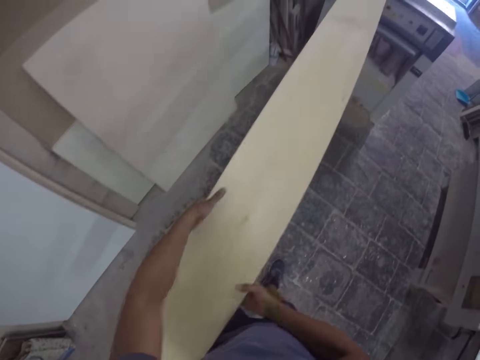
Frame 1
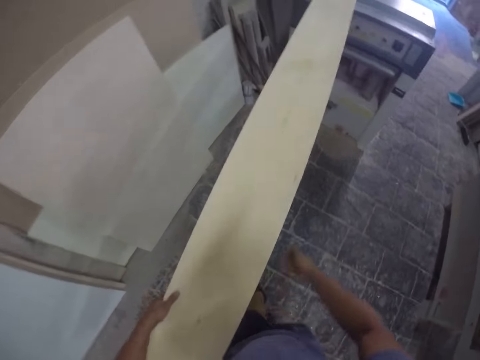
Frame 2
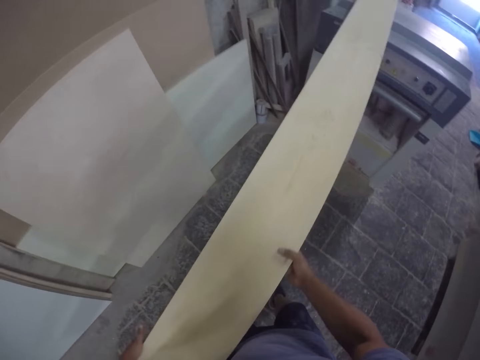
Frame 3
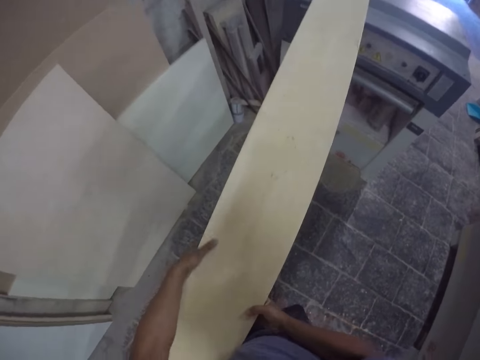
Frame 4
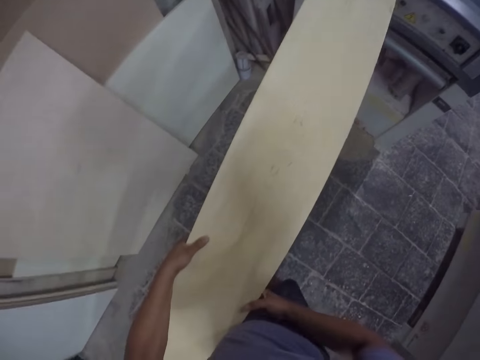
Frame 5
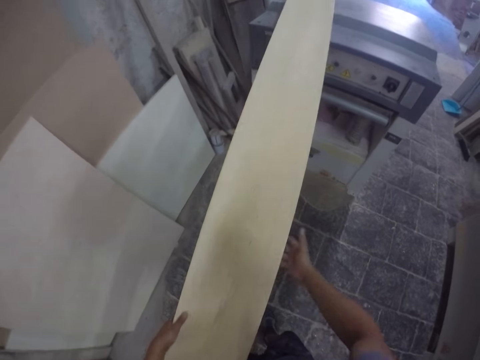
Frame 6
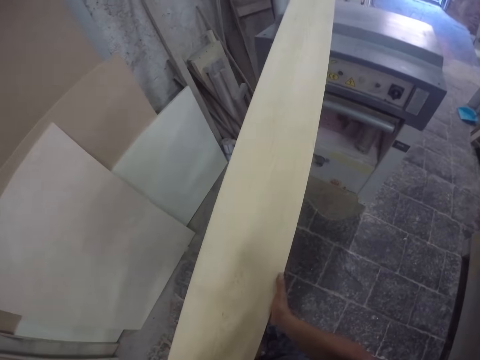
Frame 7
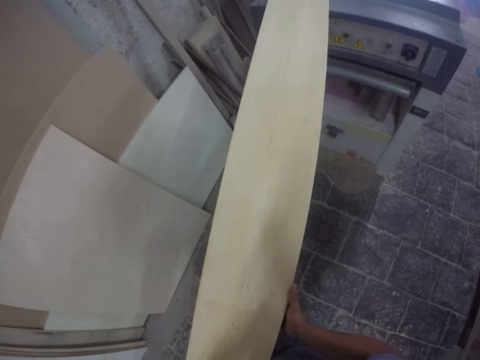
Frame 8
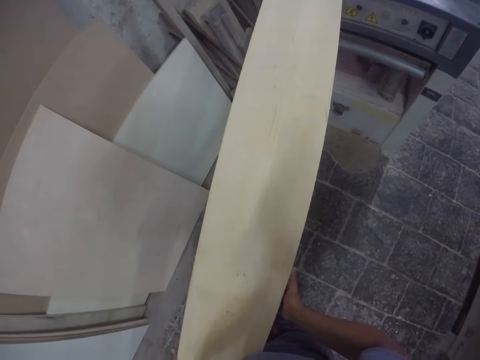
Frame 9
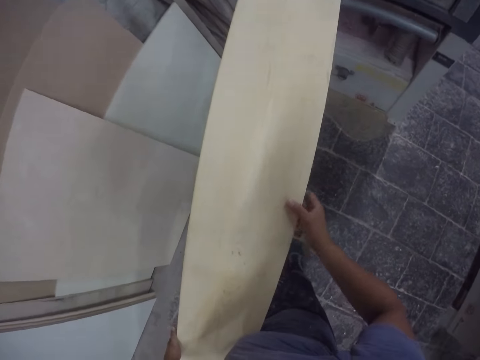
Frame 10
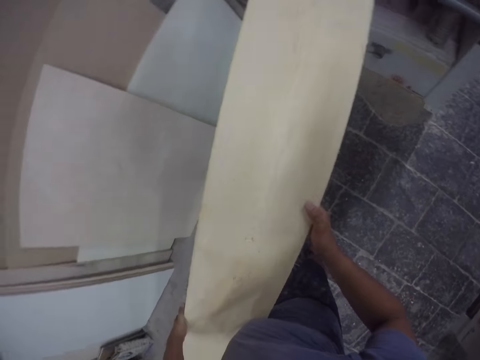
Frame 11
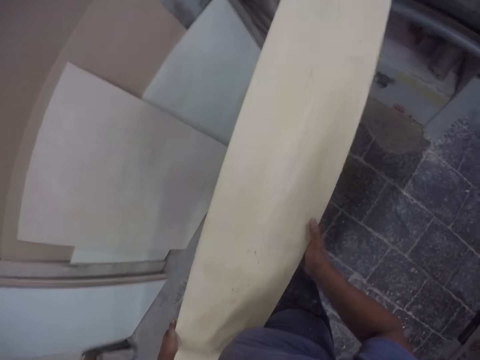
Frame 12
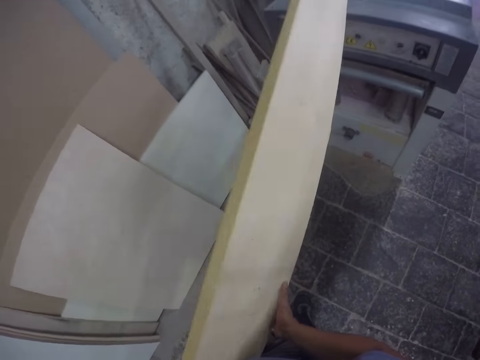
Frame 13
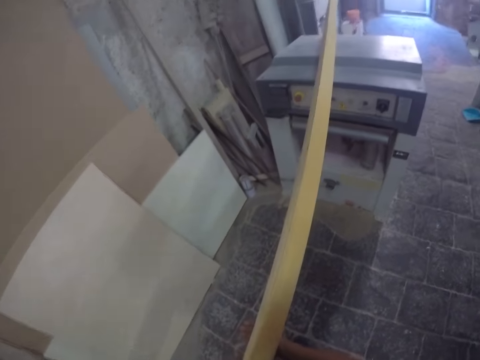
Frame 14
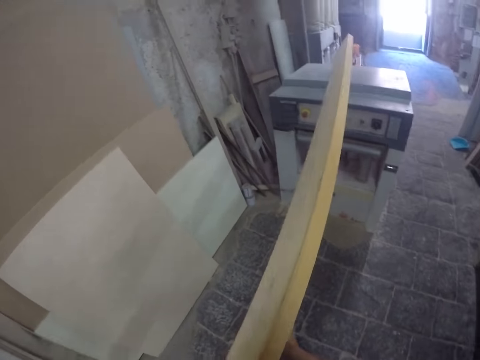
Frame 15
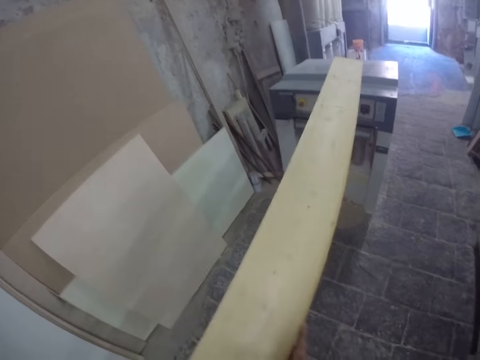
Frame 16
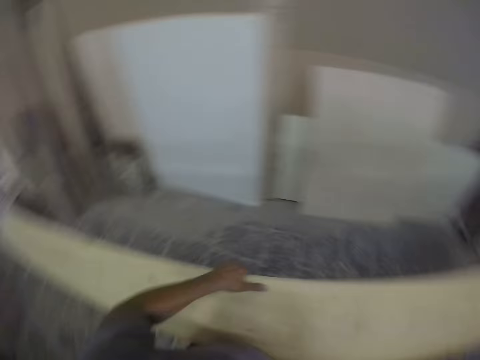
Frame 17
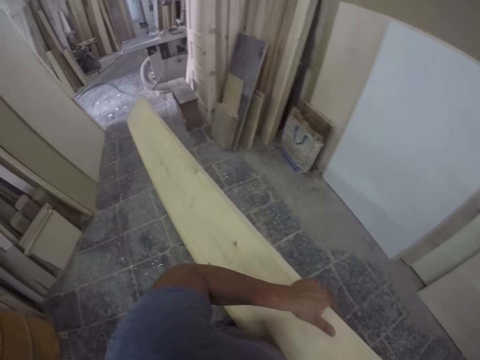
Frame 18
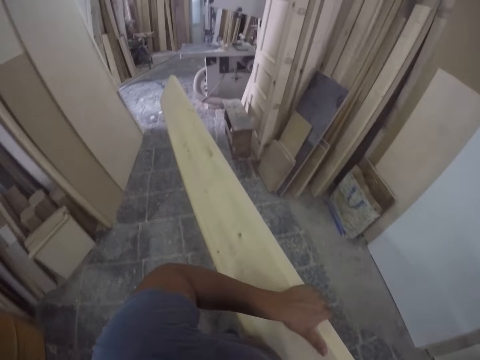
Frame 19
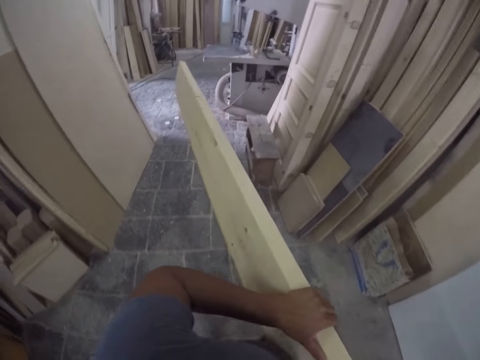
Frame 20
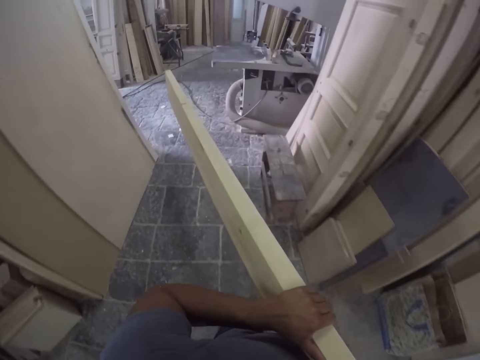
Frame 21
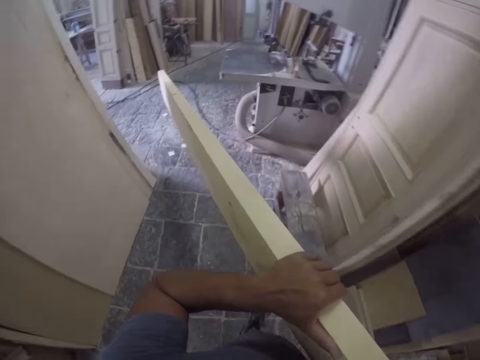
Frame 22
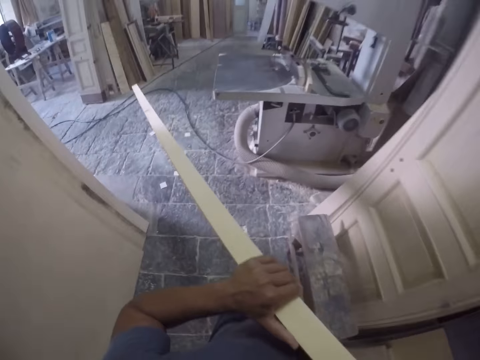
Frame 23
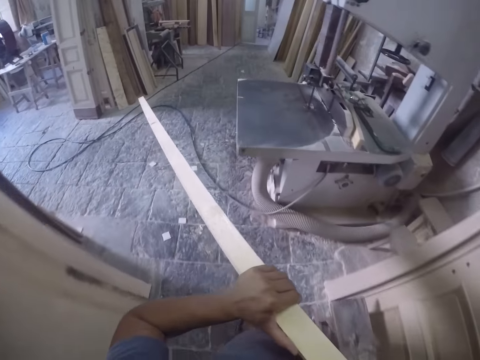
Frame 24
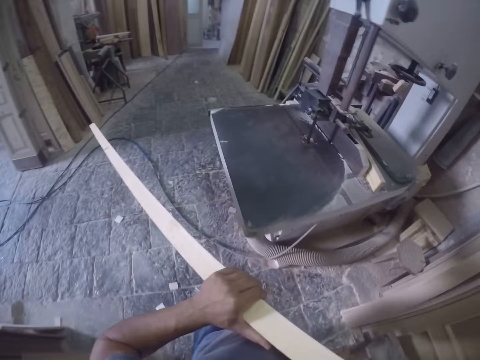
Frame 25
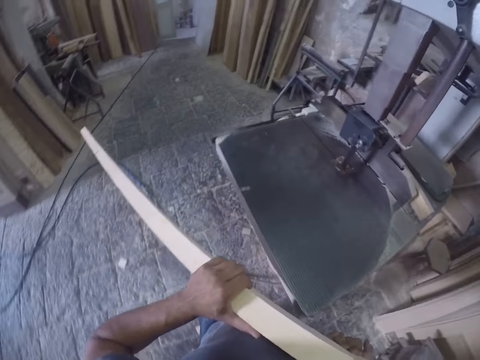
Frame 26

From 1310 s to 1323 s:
The camera wearer walks beside the wood plank. They pull the wood plank with both hands. They stand beside the wood plank. They flip the wood plank. They pull the wood plank. They carry the wood plank. They walk around the workshop.

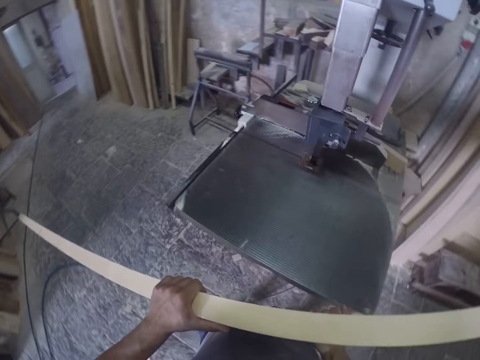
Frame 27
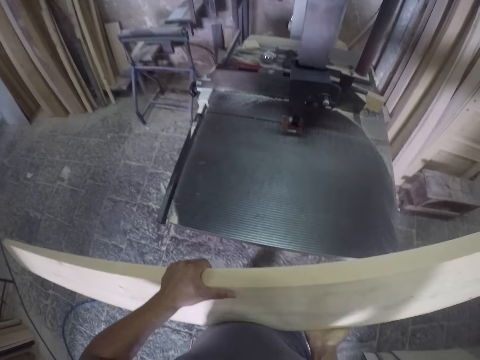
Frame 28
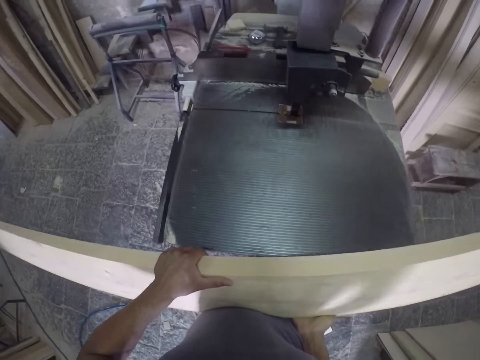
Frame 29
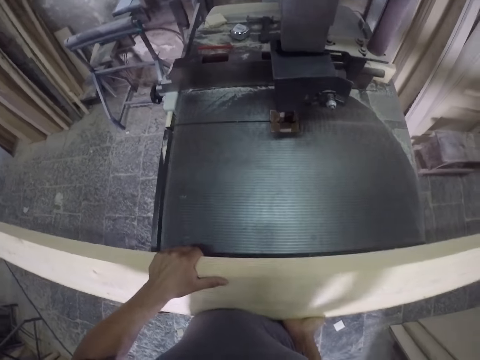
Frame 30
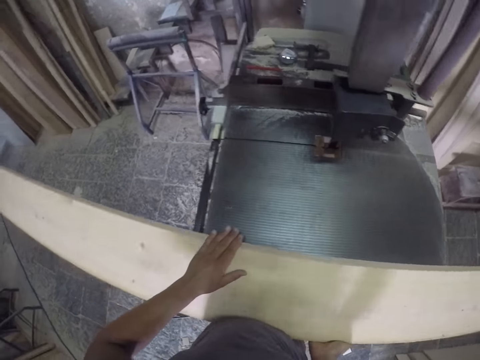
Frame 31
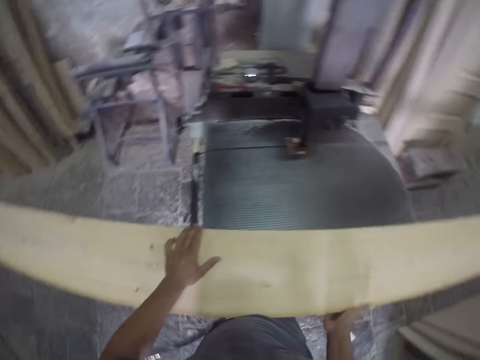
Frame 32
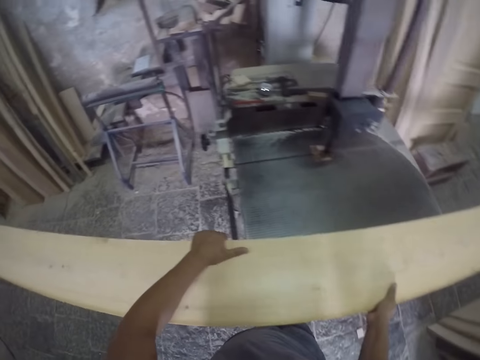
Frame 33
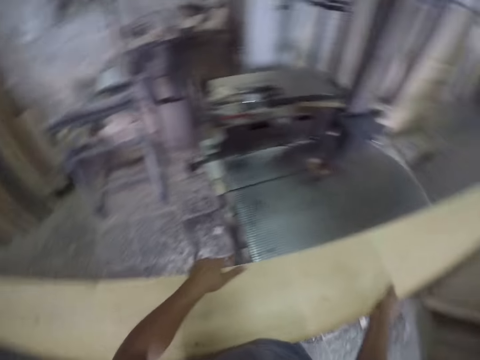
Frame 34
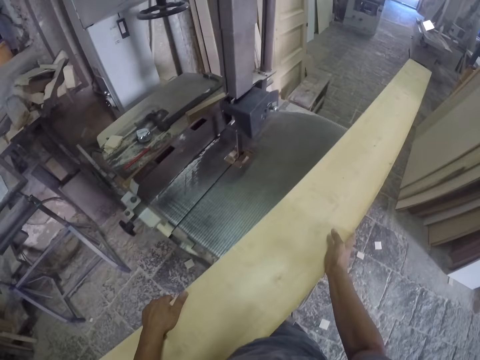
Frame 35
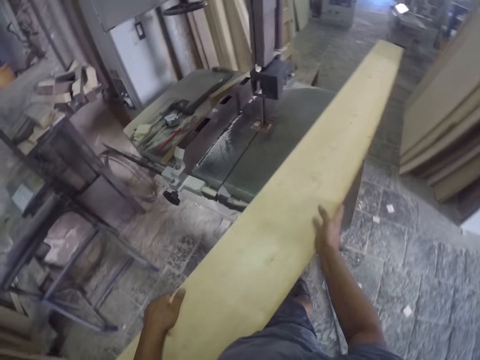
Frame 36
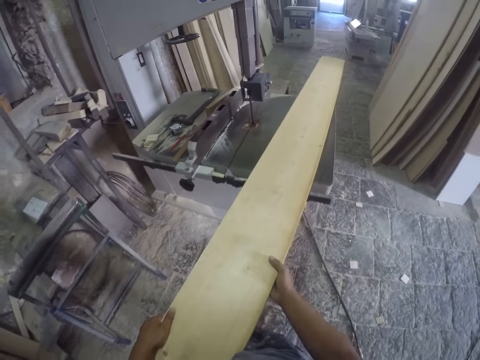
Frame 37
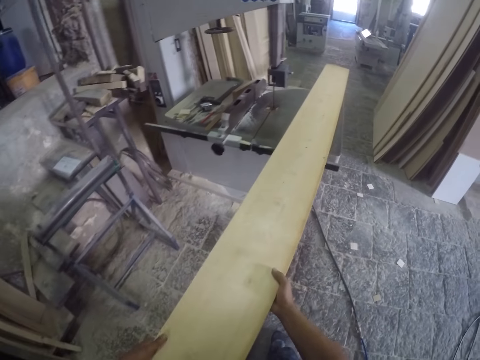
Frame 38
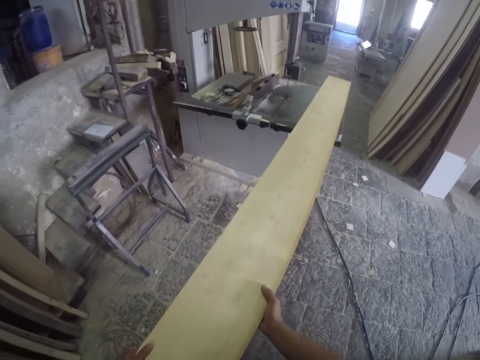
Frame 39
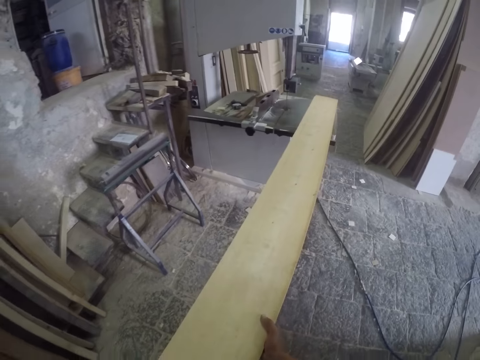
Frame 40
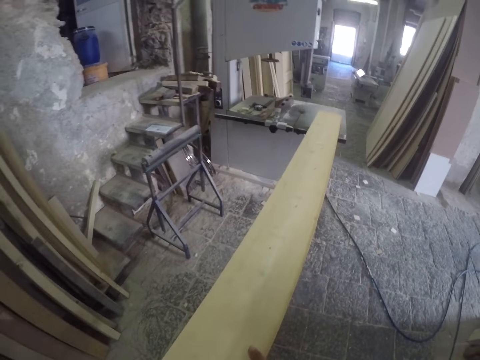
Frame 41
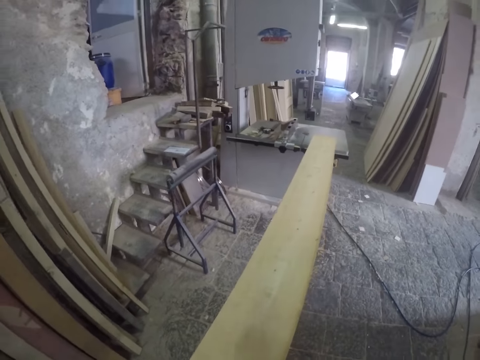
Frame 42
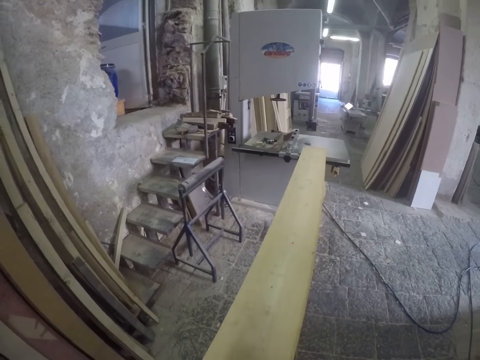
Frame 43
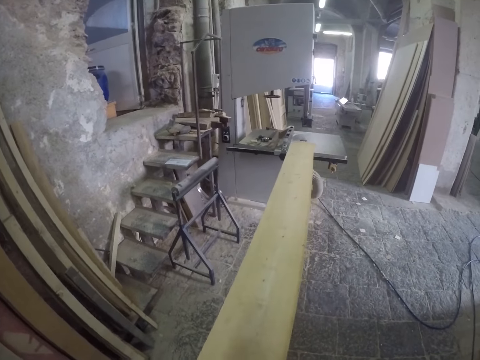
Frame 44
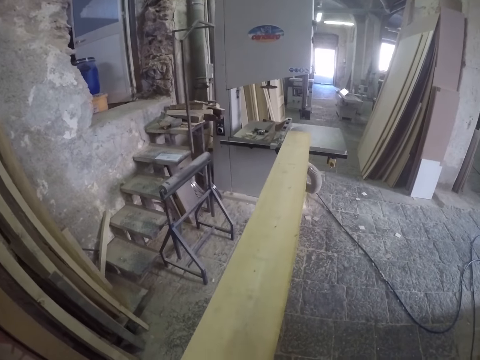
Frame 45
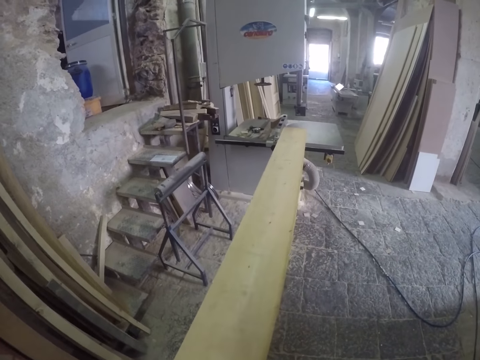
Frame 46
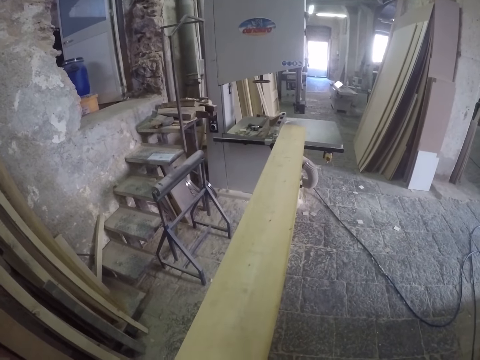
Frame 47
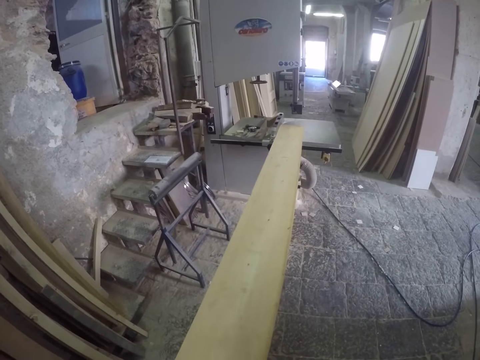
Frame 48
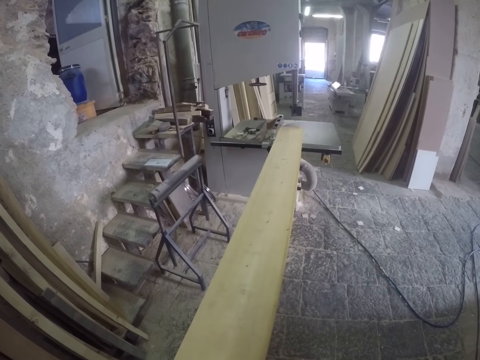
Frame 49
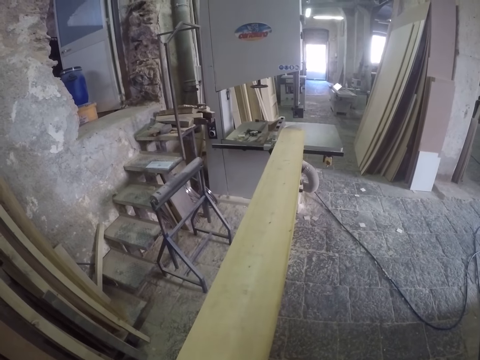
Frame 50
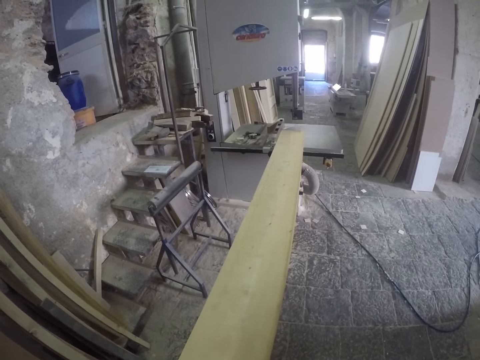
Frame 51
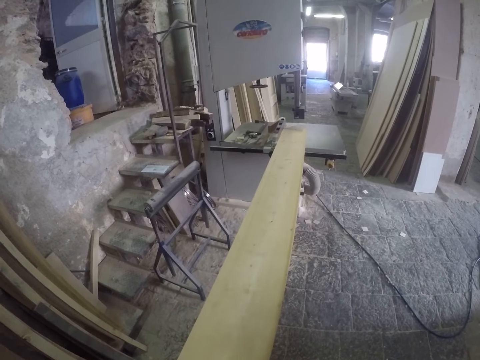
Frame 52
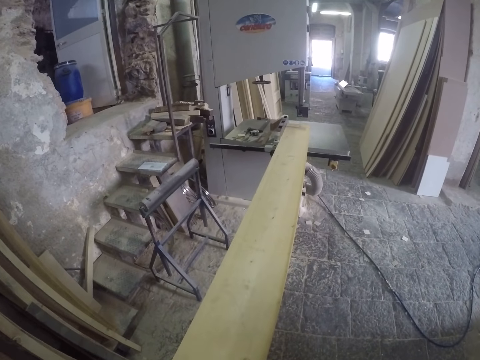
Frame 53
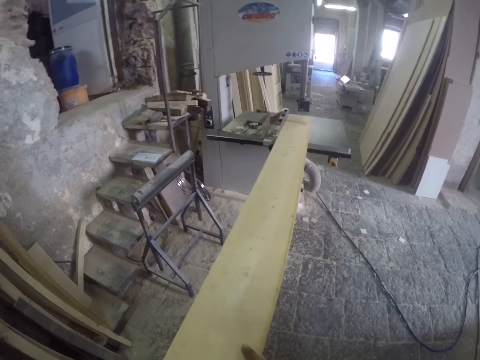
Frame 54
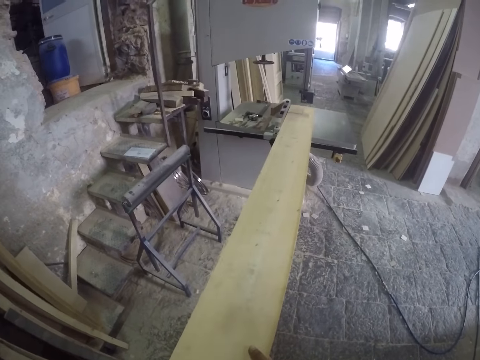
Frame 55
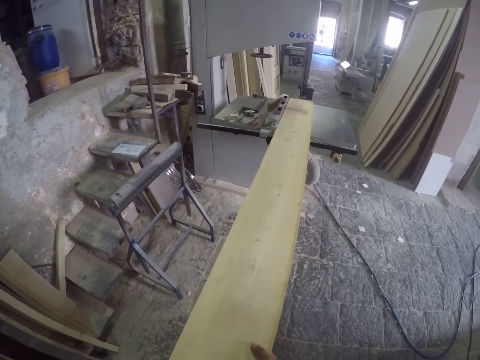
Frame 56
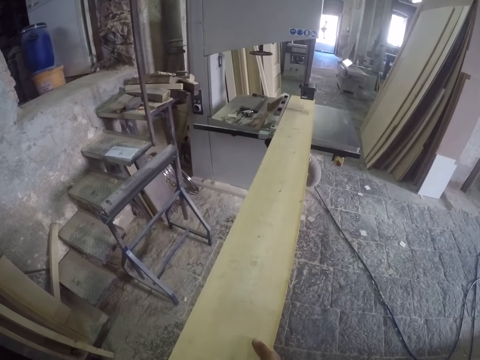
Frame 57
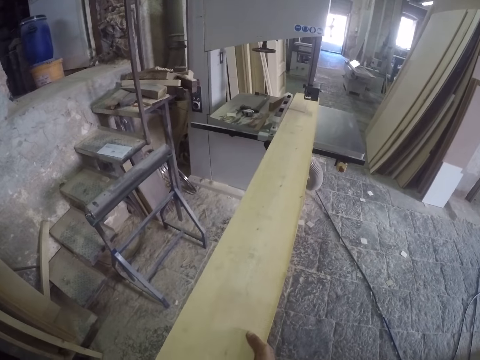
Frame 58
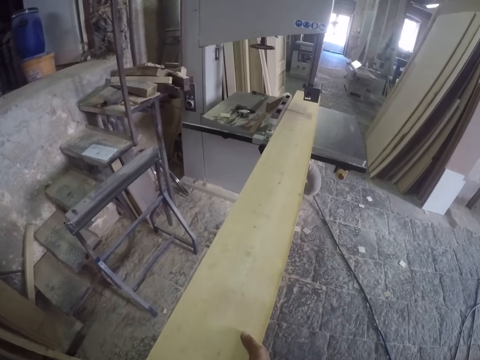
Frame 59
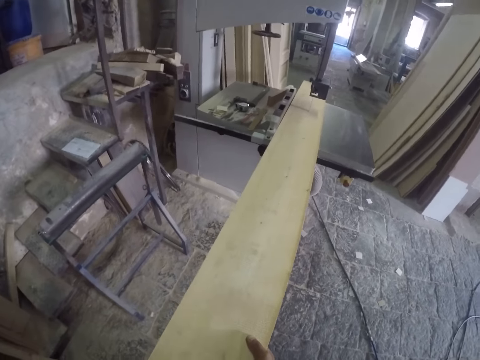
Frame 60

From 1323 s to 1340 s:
The camera wearer puts the wood plank on the wood cutting machine. They pull the wood plank. They cut the wood plank with the wood cutting machine.
